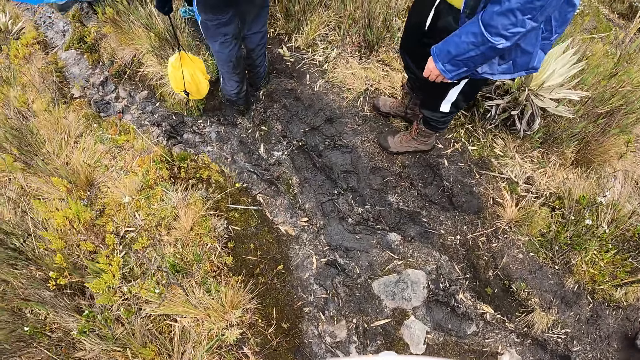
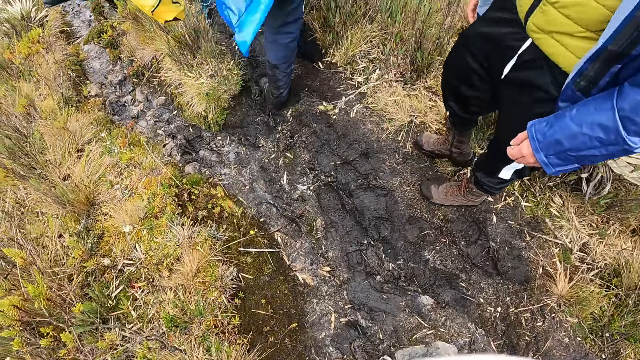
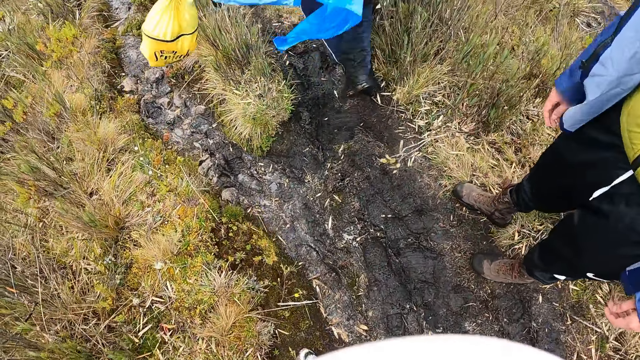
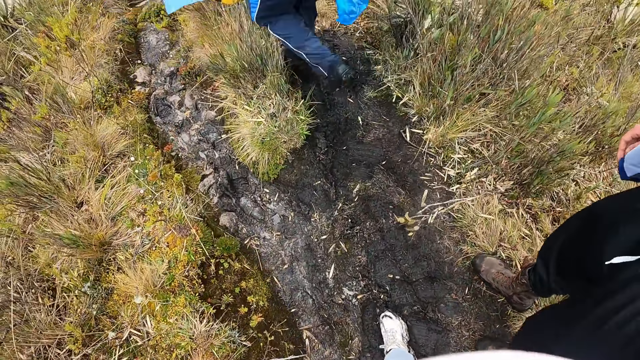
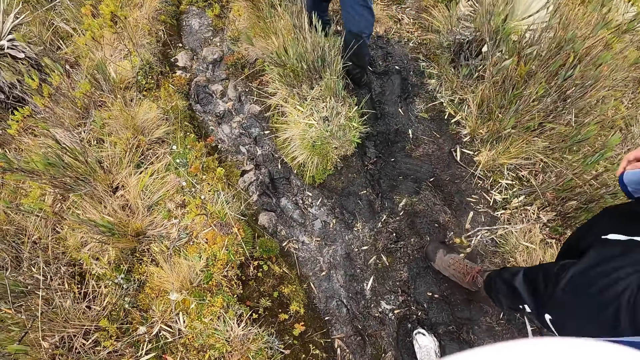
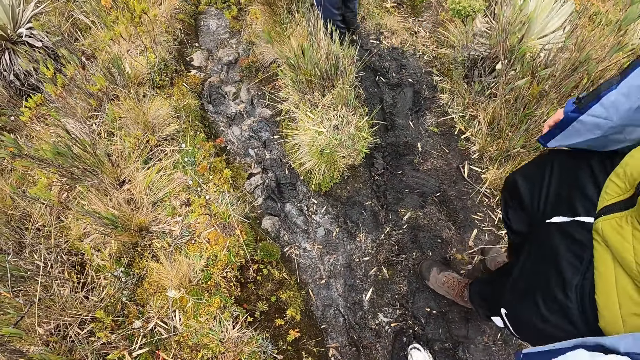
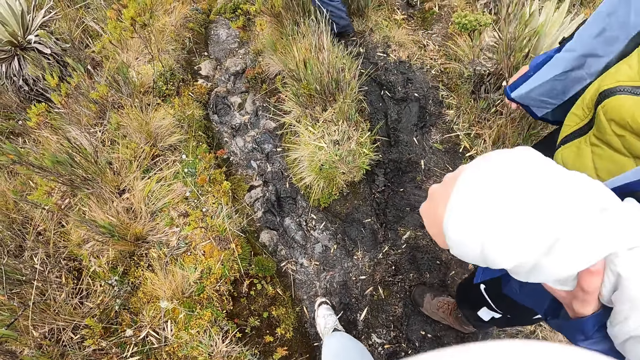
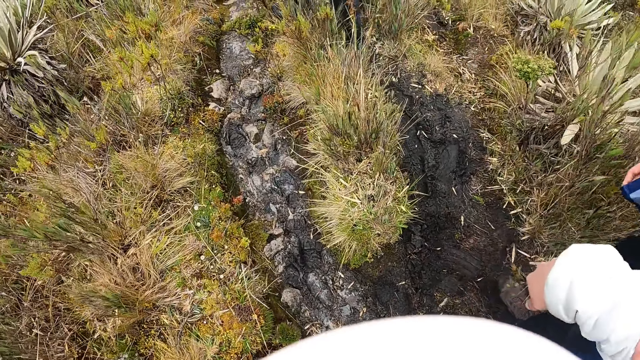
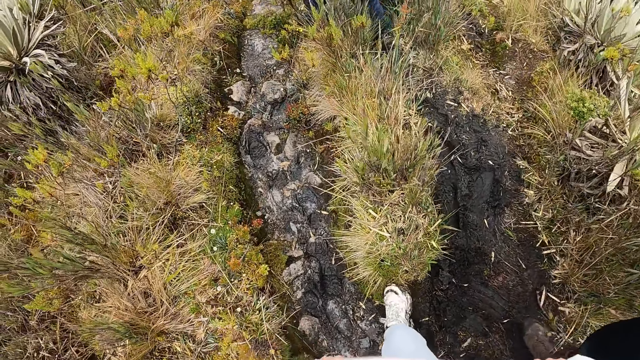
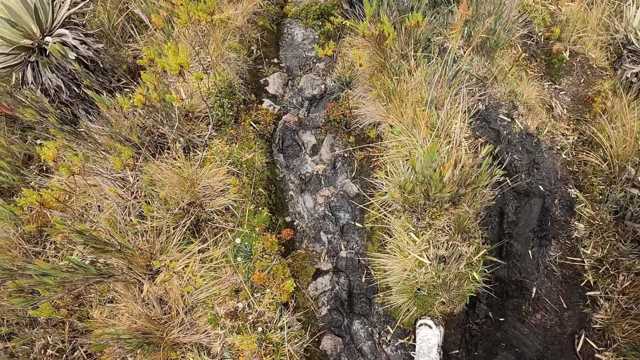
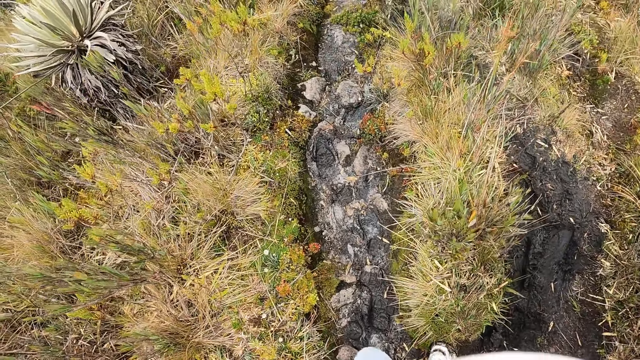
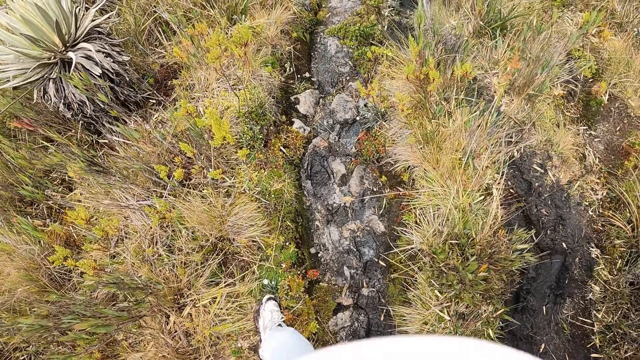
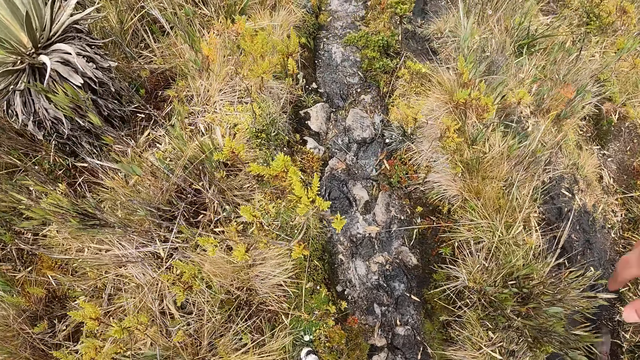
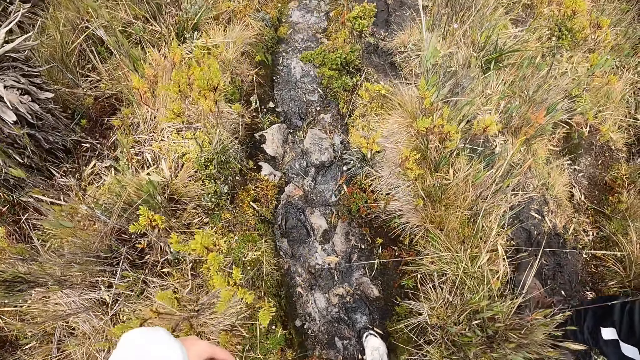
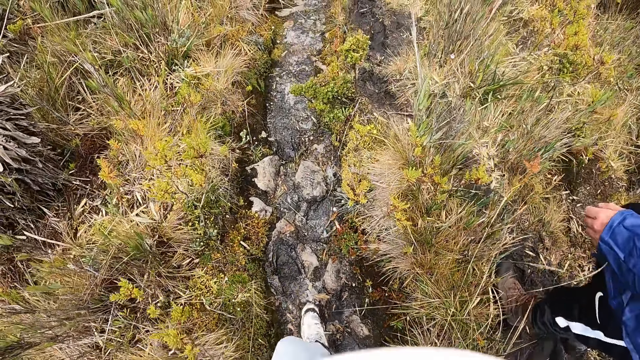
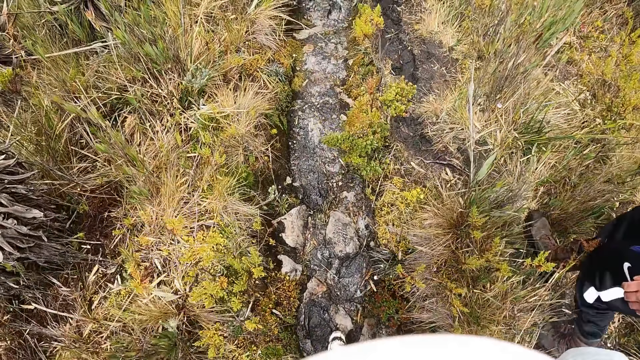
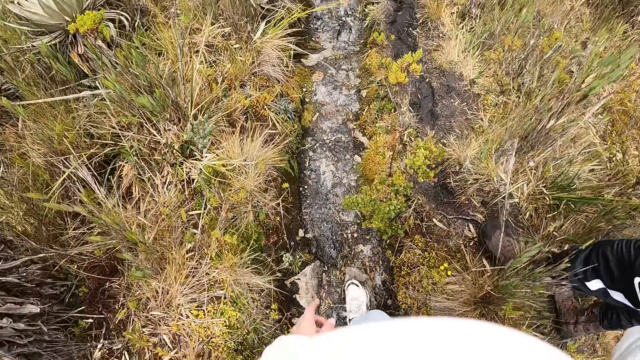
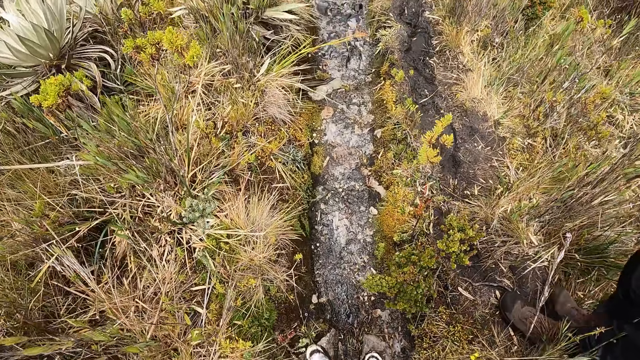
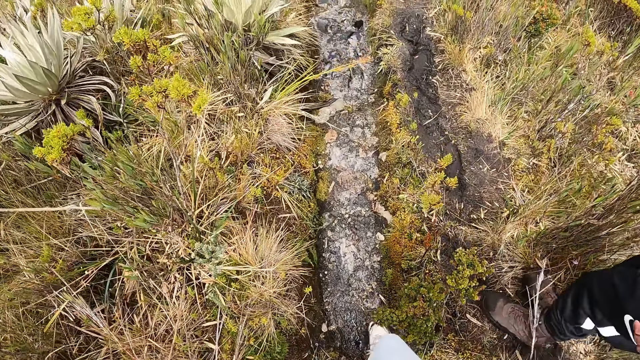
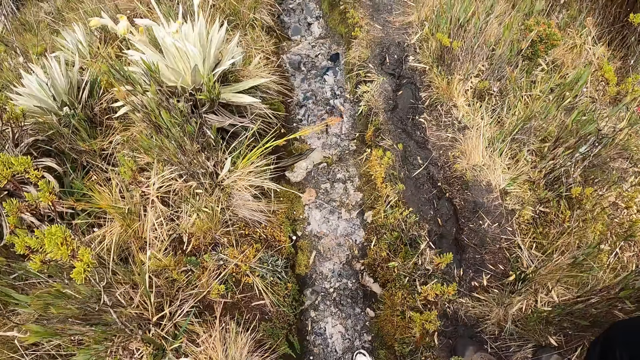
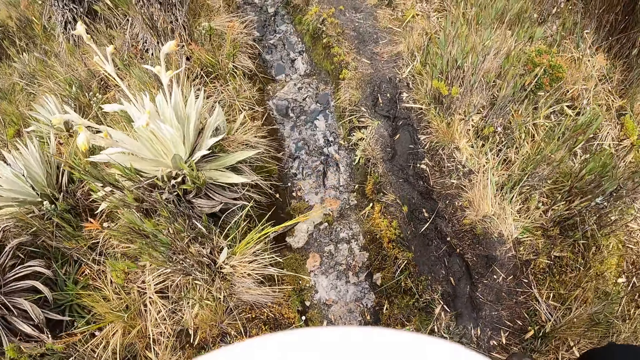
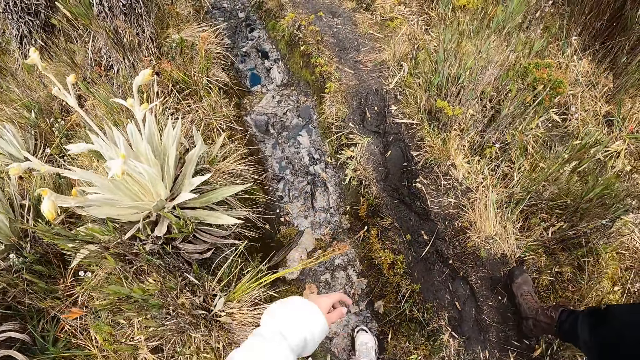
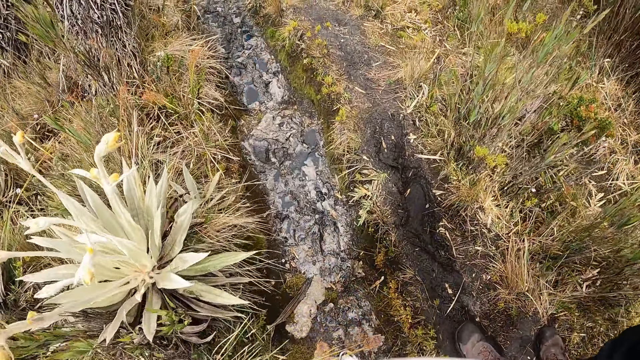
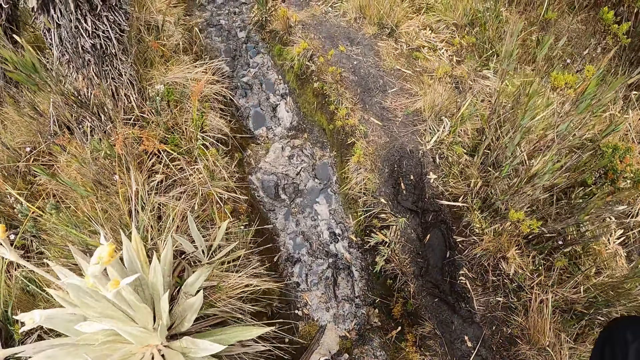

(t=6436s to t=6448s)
The camera wearer walks in a narrow gully.

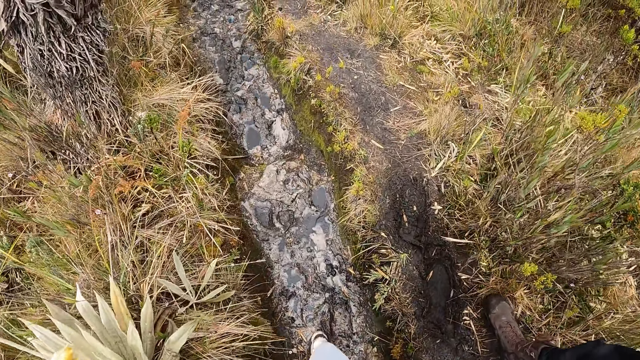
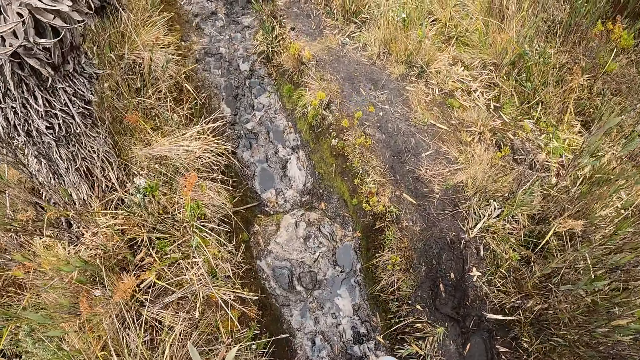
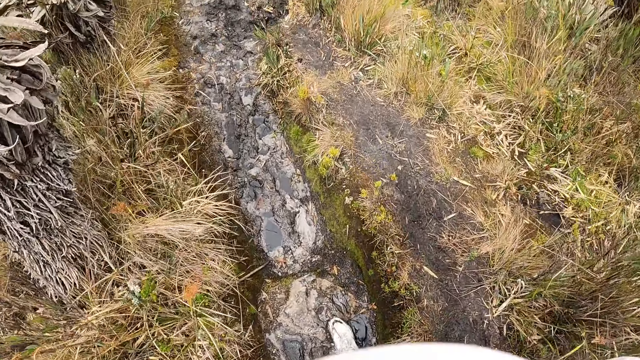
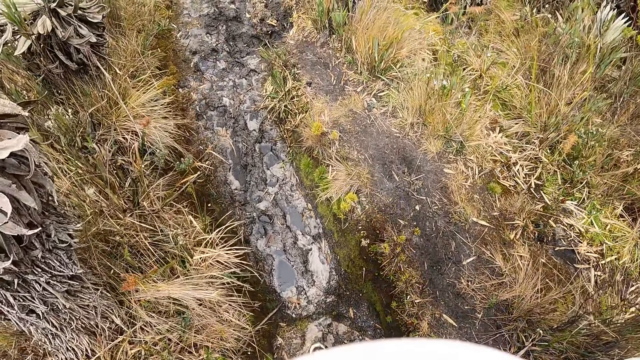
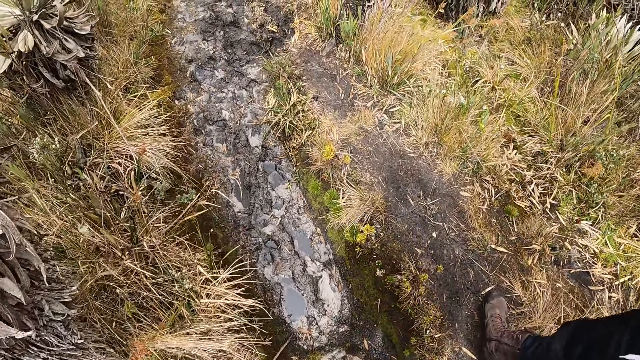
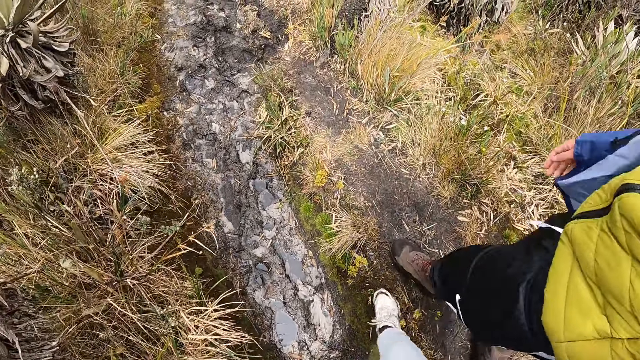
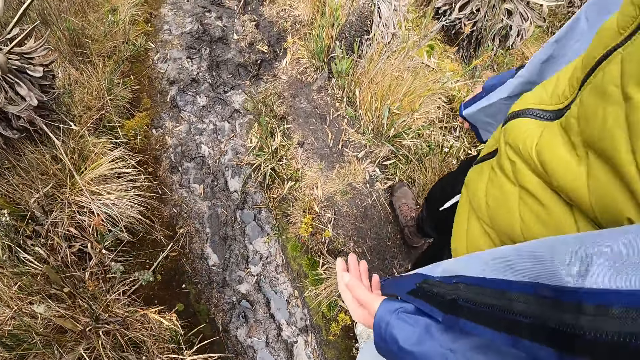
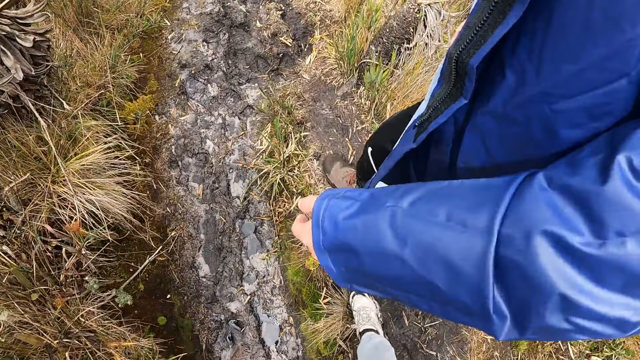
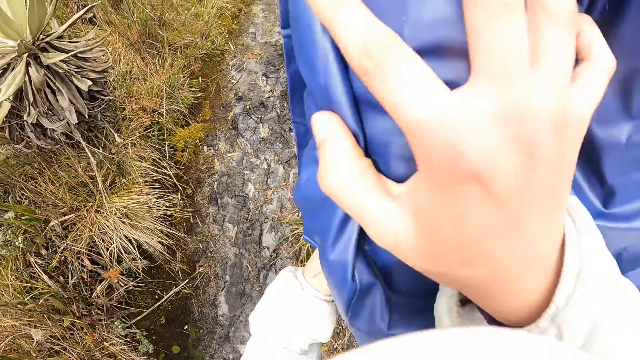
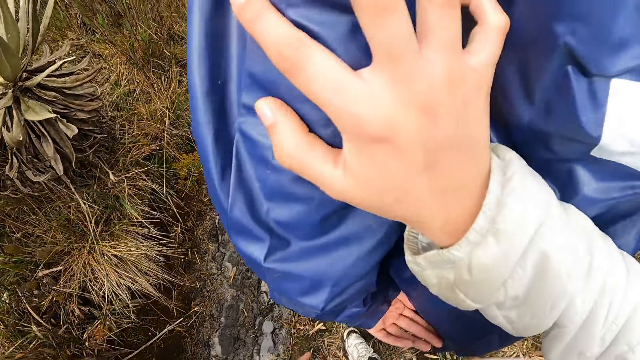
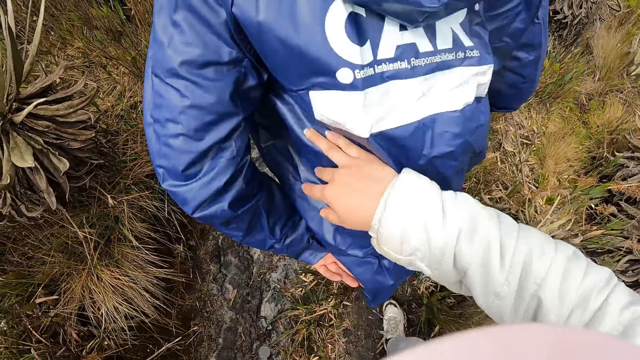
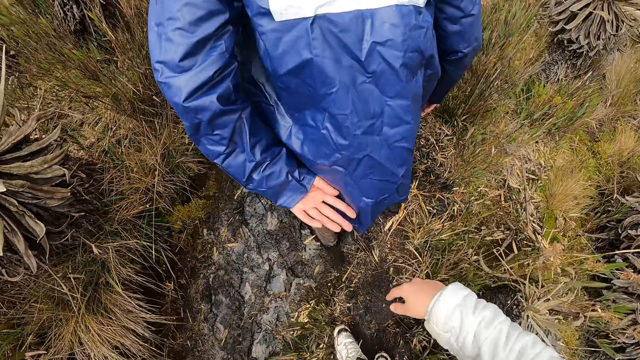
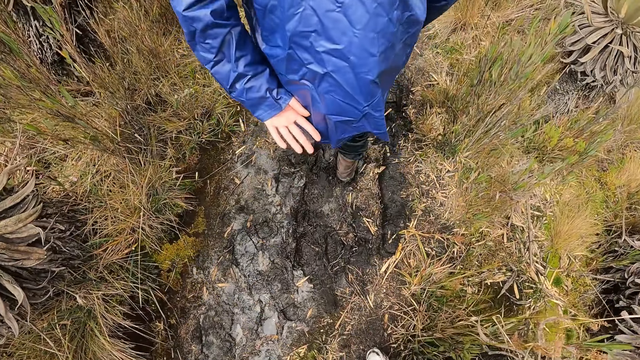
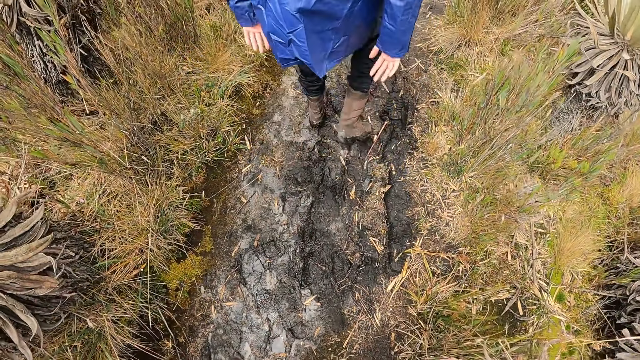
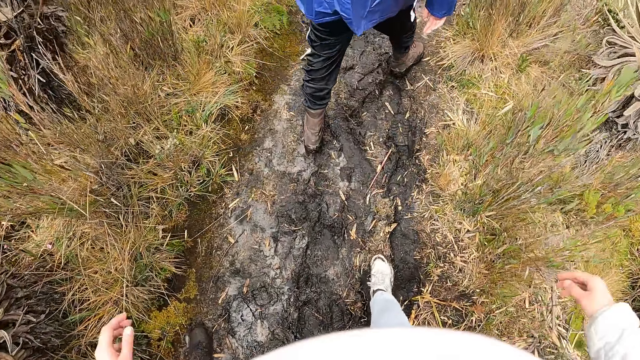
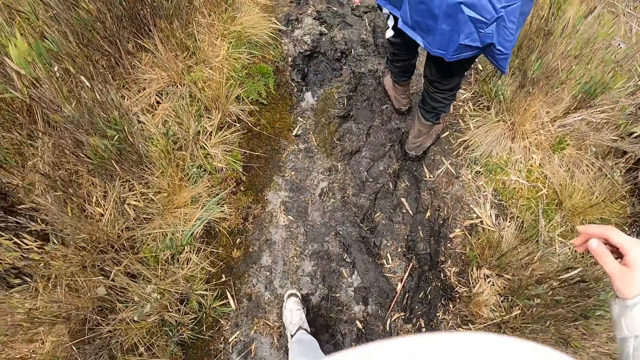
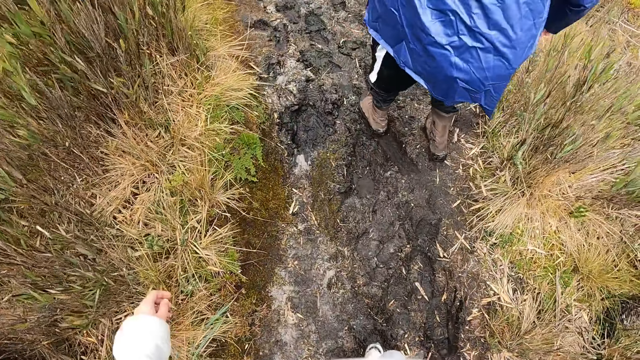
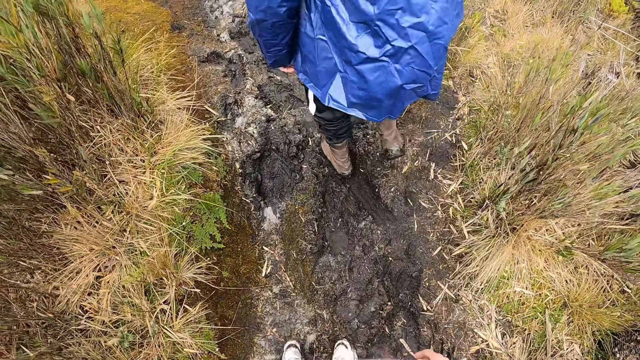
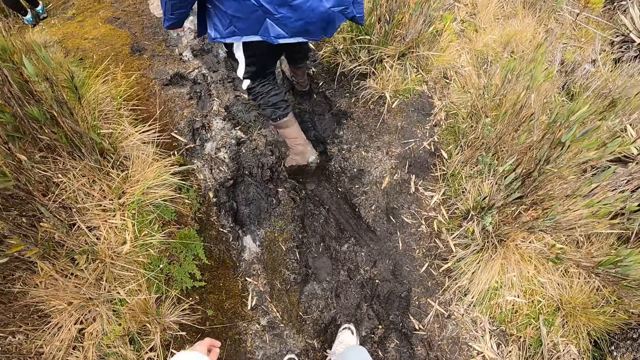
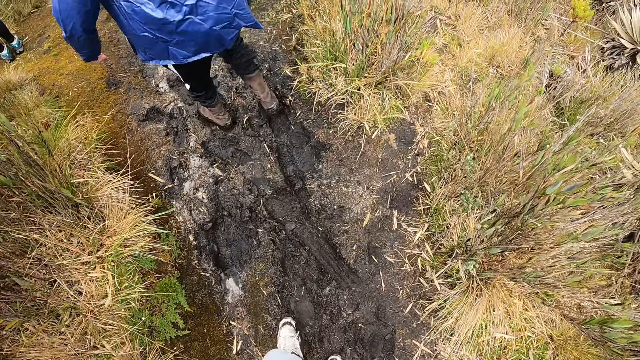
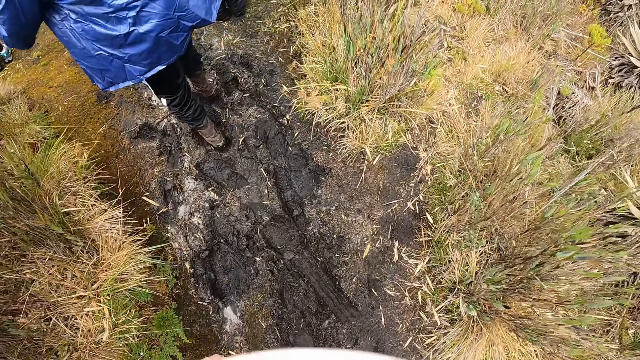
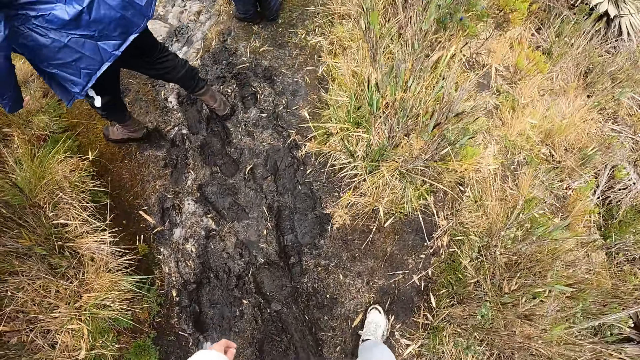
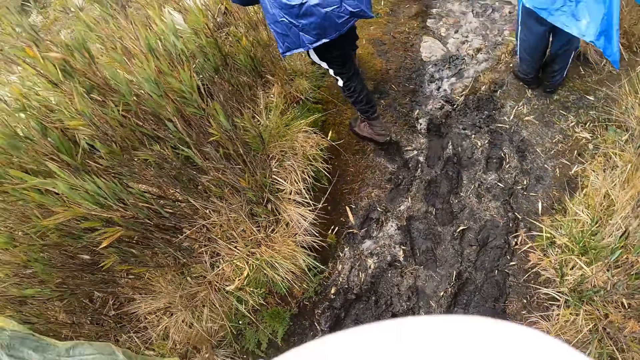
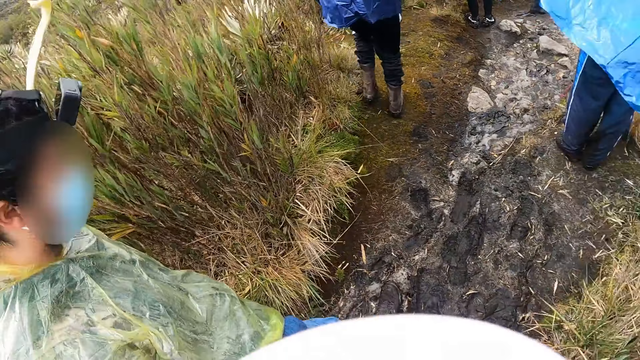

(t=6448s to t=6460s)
The camera wearer interacts with a man. The man walks on a narrow gully. The camera wearer touches the man with her right hand.
